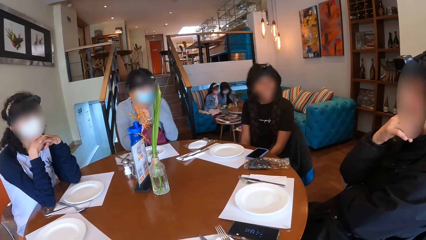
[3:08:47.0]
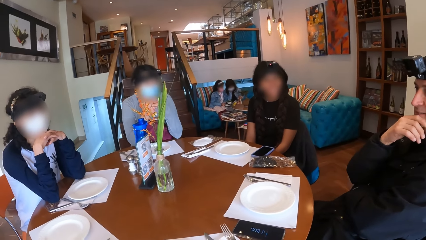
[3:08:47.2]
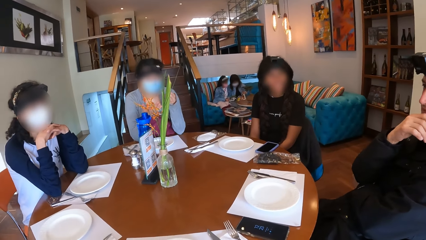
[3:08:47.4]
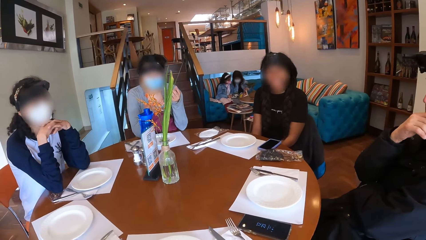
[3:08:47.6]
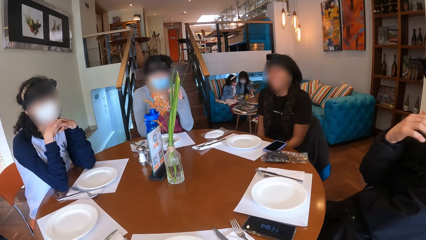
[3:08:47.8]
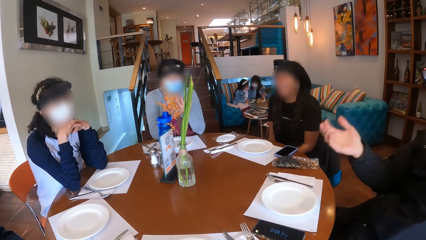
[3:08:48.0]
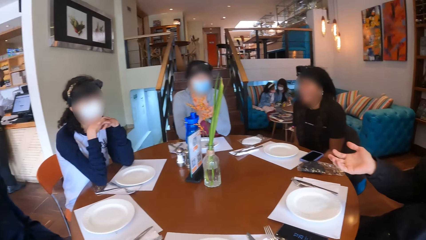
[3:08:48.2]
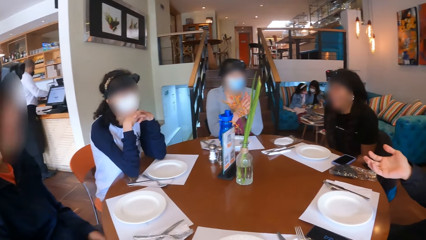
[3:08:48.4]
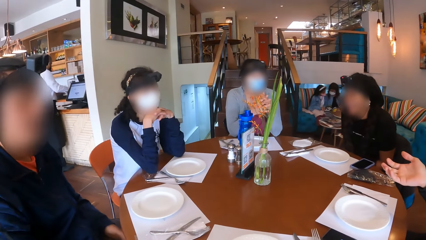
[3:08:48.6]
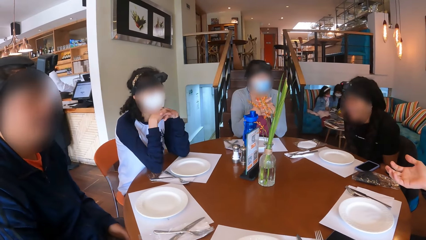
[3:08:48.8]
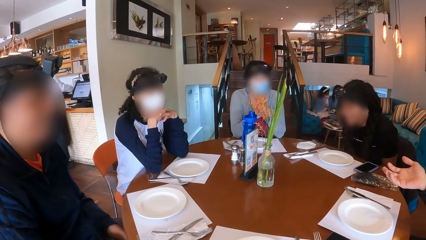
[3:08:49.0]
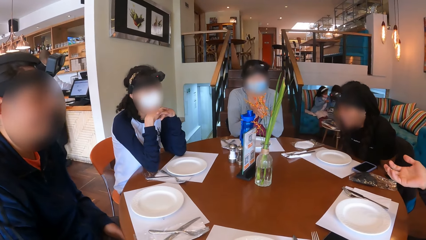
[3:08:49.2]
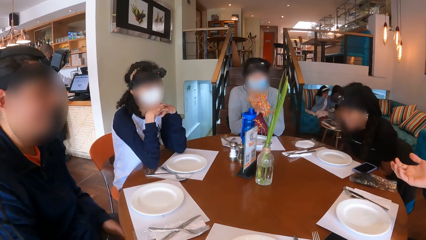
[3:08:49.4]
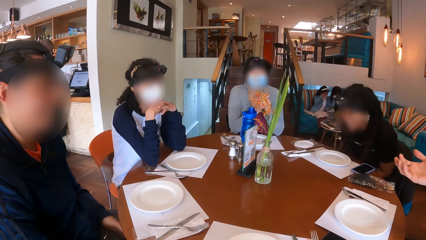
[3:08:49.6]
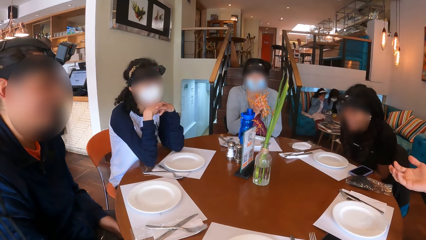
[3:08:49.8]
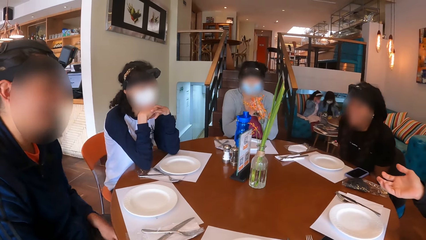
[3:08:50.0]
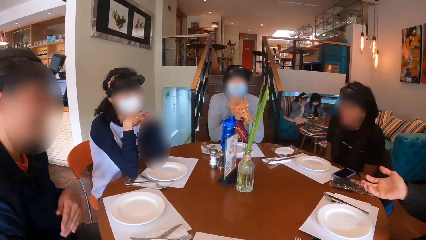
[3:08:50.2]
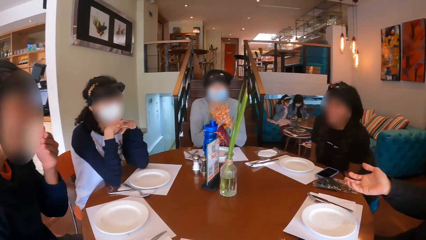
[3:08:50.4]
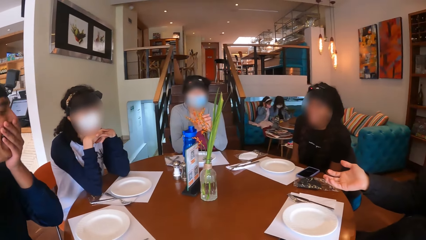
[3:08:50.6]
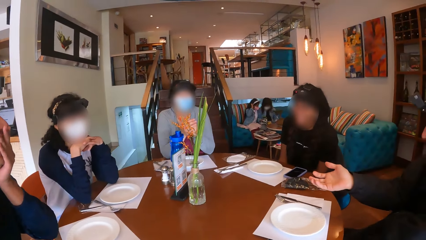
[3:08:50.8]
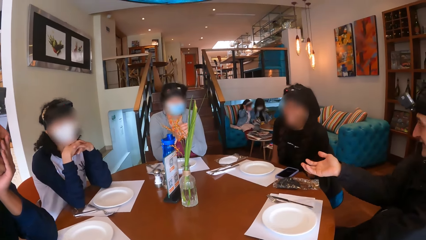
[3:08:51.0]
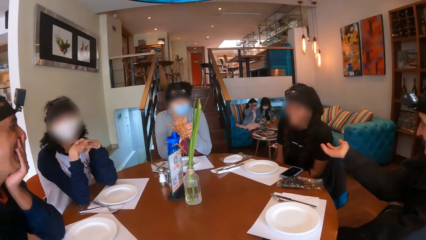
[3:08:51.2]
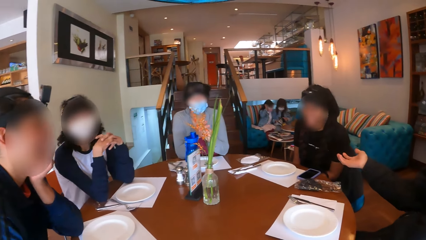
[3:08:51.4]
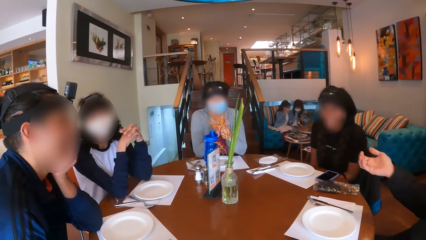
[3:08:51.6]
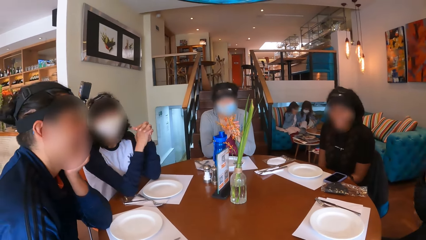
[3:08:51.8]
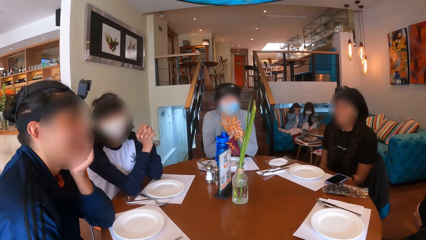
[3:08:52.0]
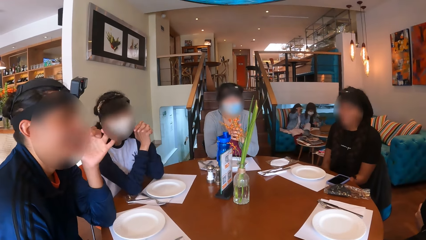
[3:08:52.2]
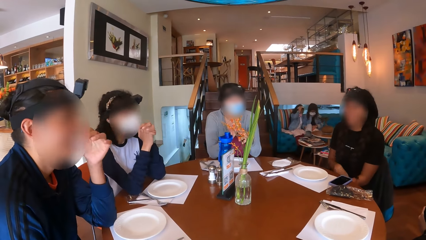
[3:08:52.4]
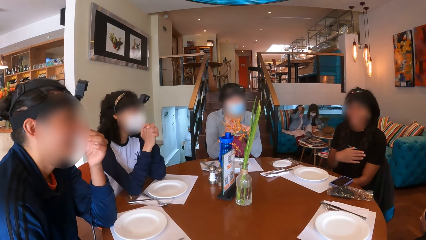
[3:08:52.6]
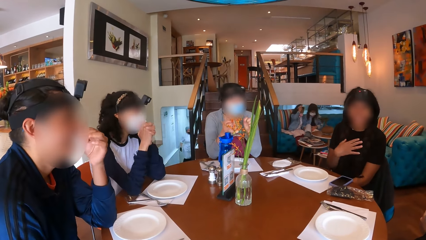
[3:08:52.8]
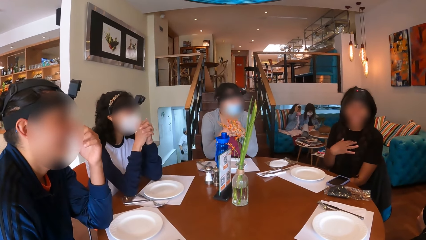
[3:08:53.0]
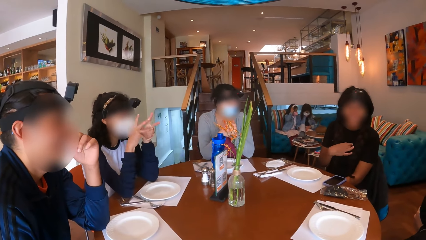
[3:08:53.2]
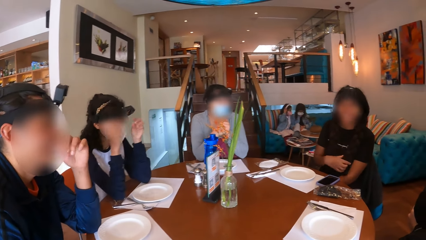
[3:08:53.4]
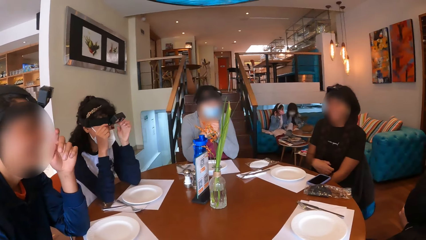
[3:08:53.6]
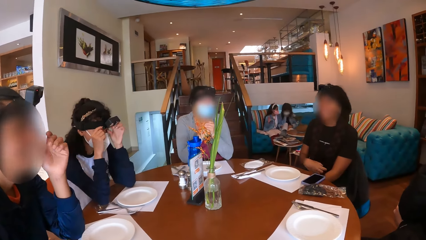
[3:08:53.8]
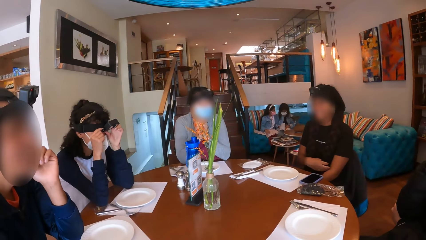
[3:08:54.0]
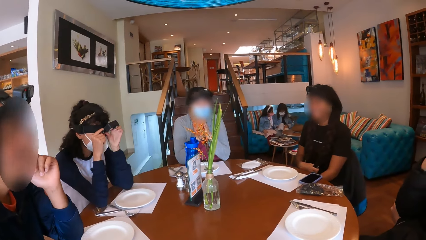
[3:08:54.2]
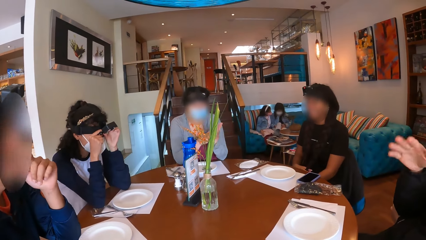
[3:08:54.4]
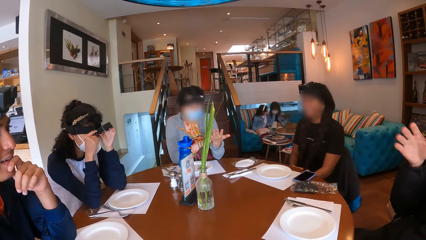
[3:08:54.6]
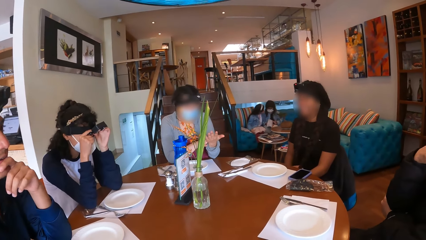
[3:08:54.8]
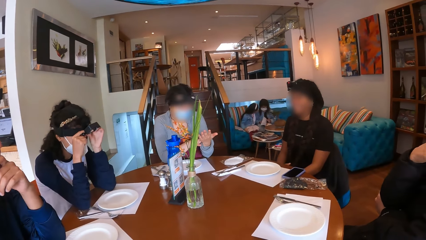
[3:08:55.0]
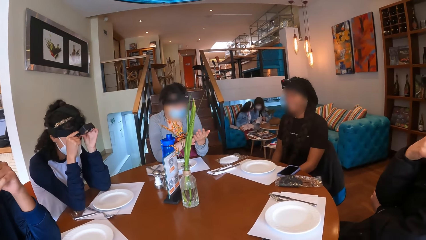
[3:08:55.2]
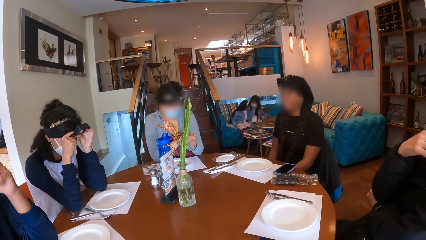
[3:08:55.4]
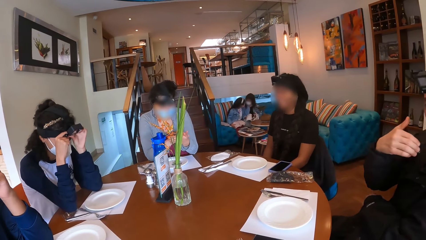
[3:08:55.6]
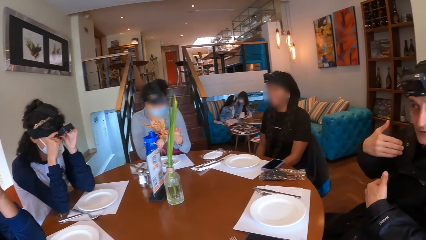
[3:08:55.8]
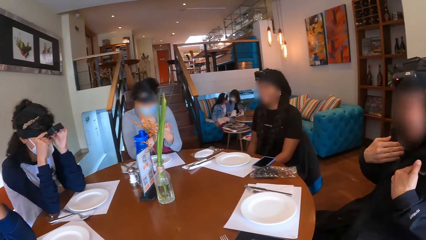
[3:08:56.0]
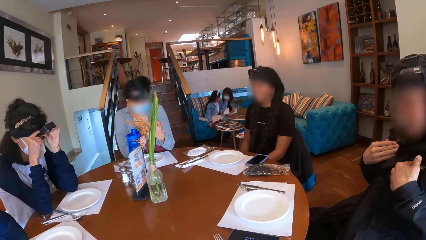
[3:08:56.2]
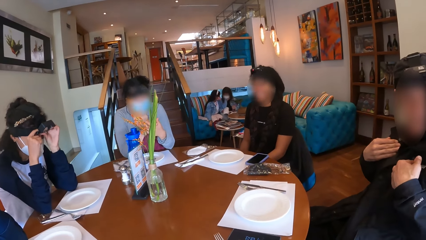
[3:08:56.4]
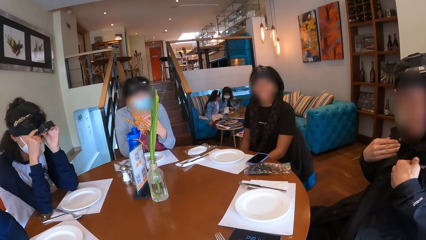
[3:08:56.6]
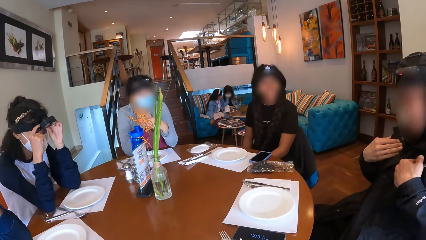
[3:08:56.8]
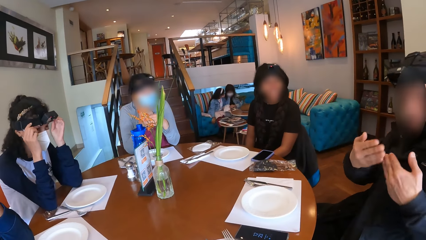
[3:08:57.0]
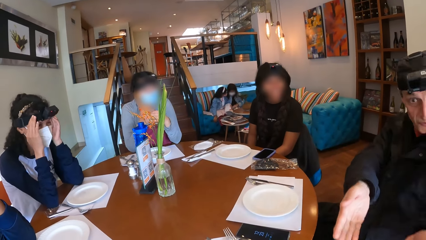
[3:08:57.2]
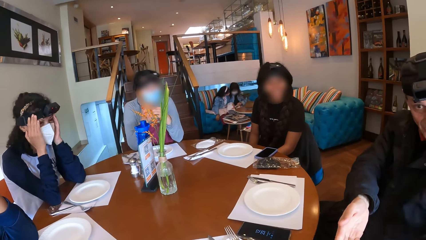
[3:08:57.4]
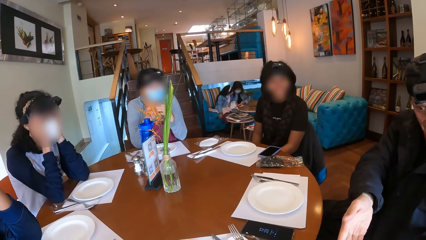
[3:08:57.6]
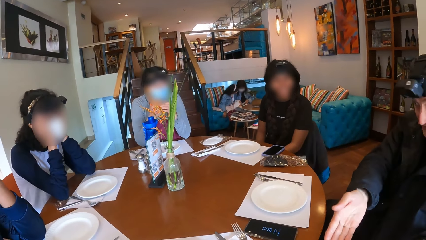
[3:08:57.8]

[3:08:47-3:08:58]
A person moves hands.

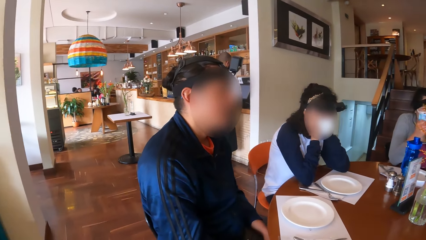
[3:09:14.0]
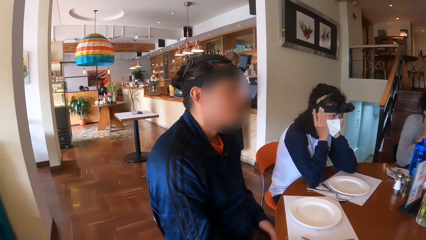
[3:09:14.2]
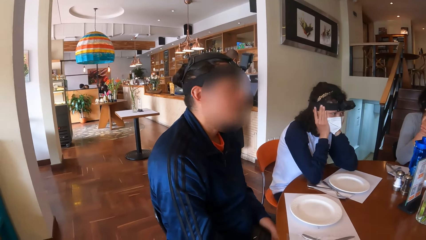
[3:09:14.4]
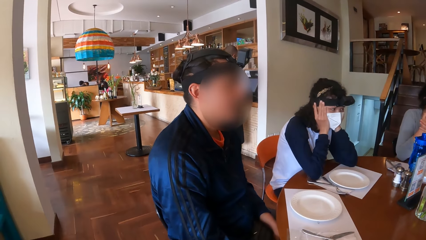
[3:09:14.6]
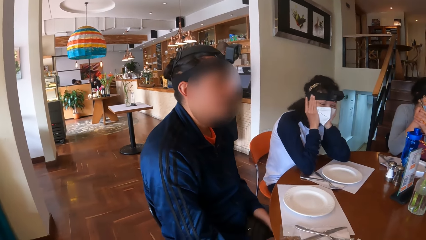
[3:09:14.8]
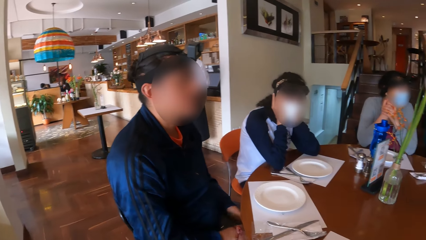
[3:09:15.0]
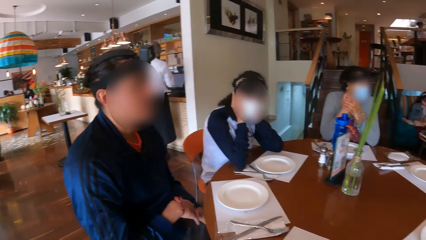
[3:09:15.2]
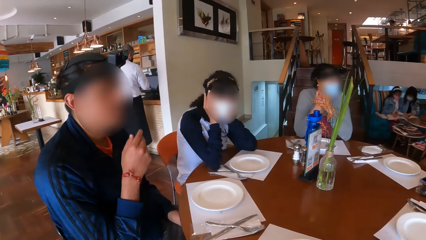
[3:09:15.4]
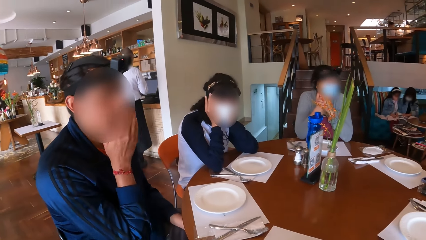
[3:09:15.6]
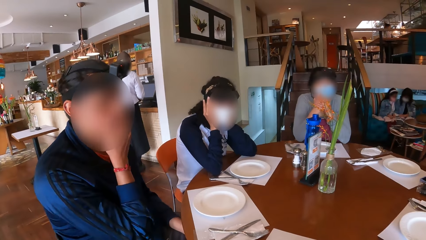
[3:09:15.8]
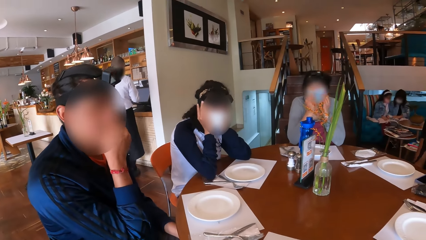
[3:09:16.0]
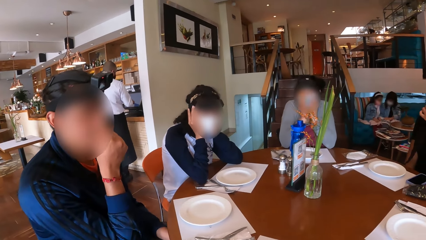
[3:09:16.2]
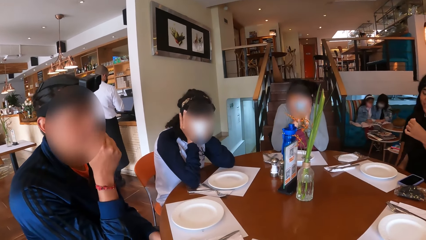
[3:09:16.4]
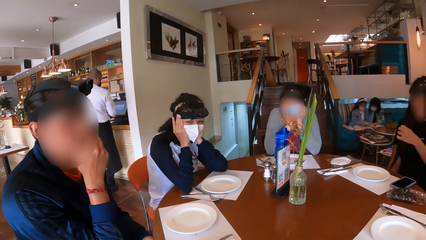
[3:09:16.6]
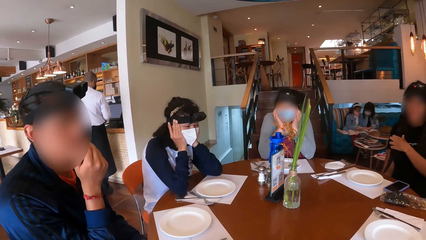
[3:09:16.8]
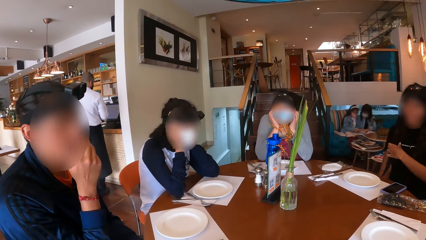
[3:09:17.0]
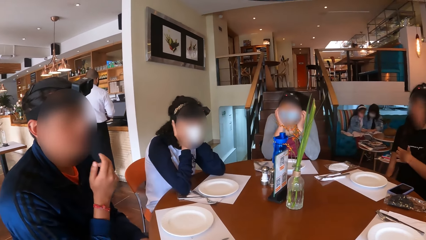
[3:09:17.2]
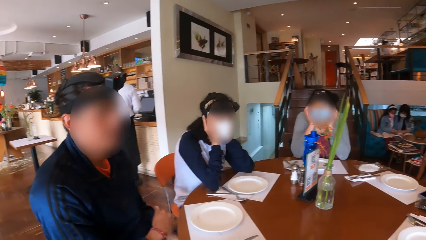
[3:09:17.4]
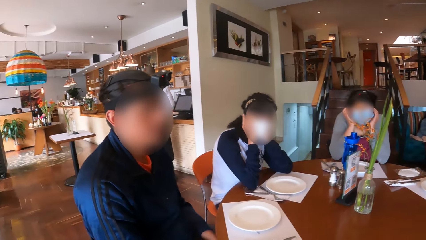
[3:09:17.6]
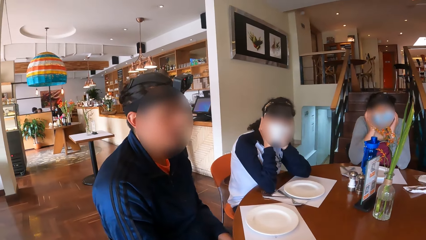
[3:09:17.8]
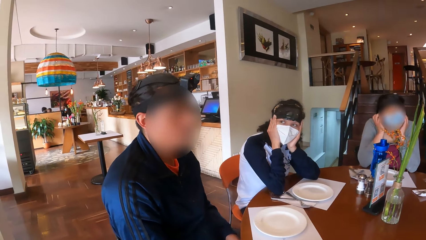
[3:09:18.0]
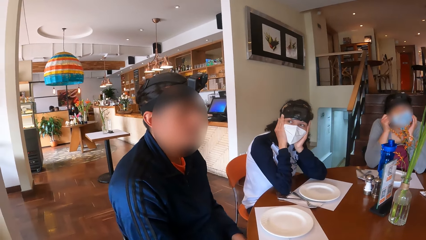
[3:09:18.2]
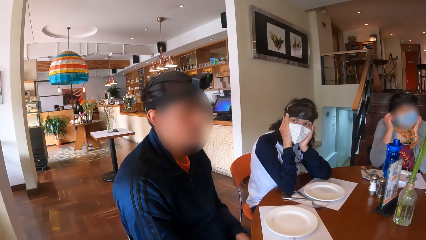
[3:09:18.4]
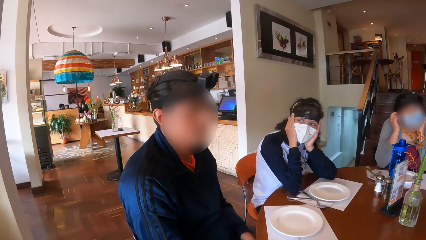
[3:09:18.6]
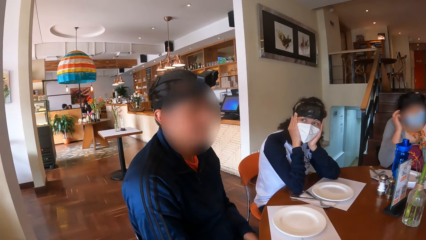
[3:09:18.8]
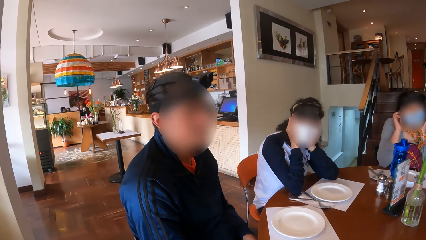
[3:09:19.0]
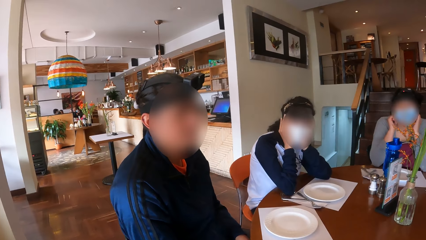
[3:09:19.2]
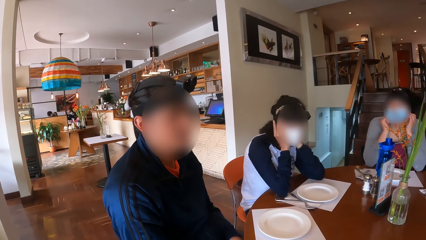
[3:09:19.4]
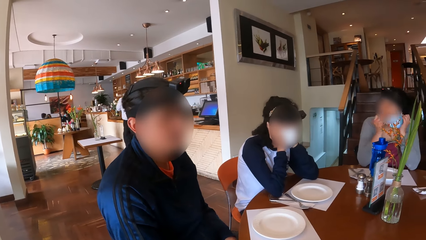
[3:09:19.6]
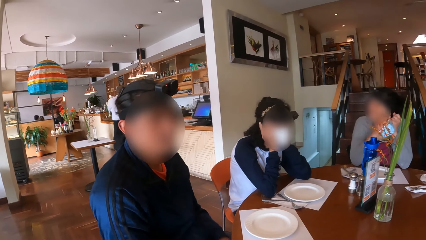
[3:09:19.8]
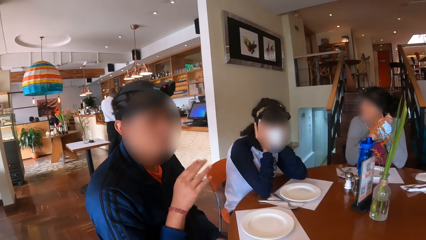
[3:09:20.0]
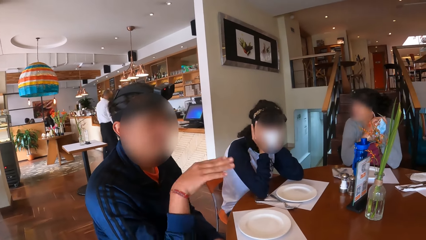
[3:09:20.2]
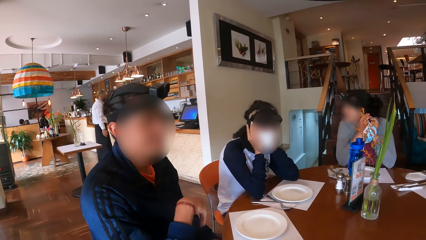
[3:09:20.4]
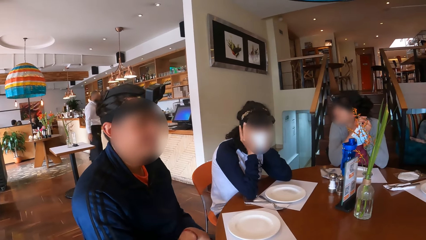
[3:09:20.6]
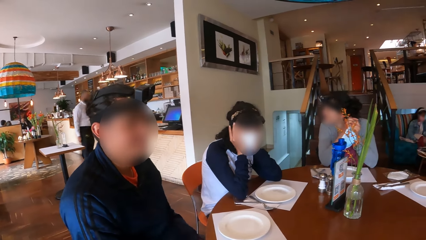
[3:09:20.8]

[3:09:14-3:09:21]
A man touches his face with his right hand. A woman removes a nose mask from her face with both hands.
